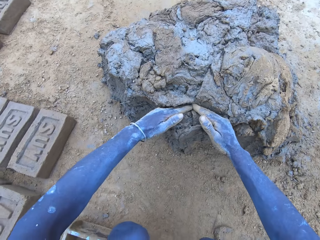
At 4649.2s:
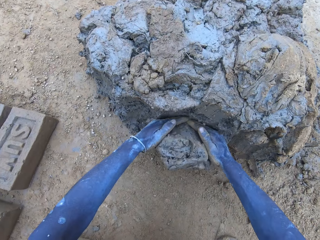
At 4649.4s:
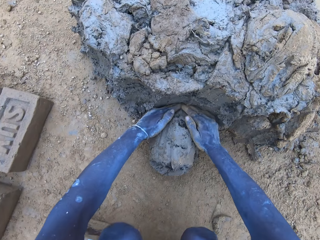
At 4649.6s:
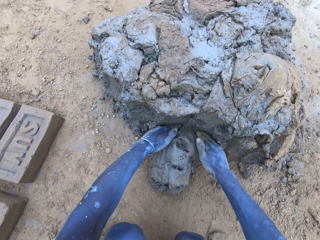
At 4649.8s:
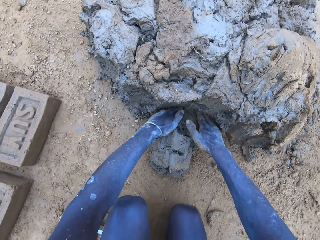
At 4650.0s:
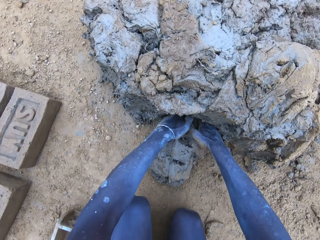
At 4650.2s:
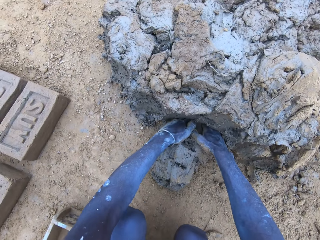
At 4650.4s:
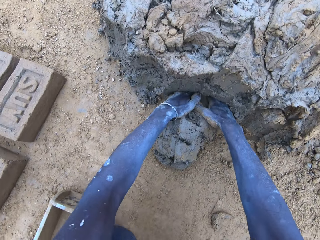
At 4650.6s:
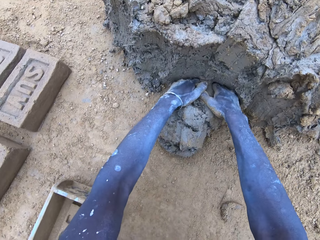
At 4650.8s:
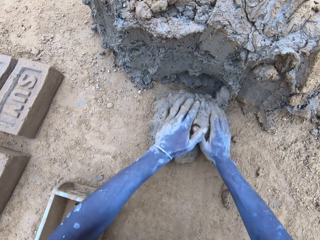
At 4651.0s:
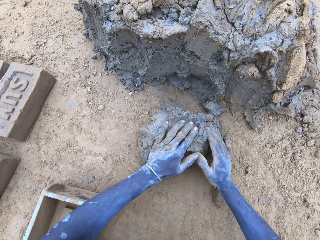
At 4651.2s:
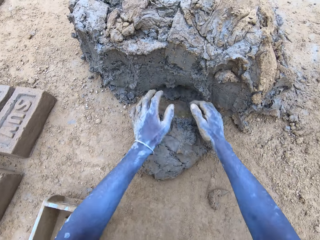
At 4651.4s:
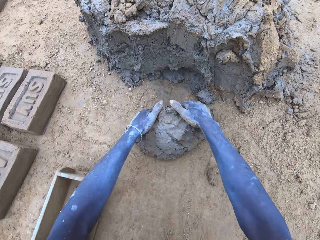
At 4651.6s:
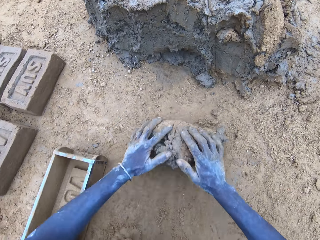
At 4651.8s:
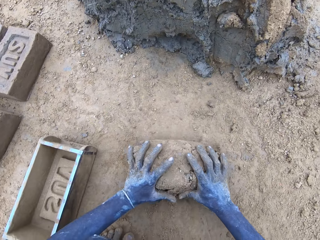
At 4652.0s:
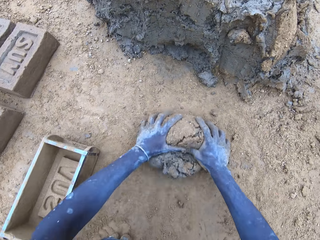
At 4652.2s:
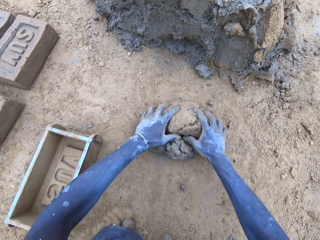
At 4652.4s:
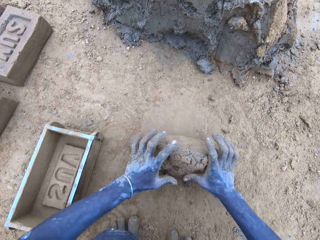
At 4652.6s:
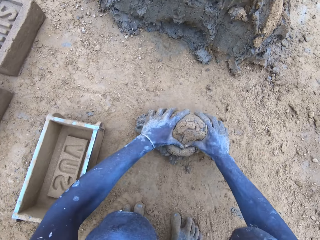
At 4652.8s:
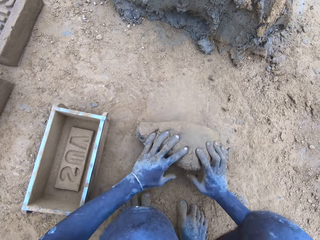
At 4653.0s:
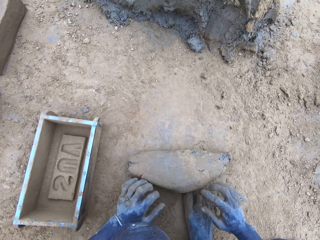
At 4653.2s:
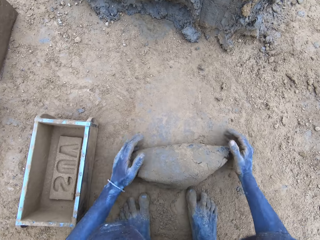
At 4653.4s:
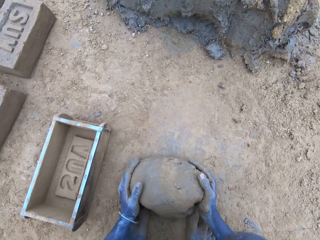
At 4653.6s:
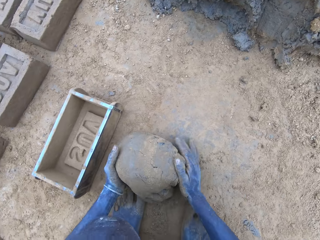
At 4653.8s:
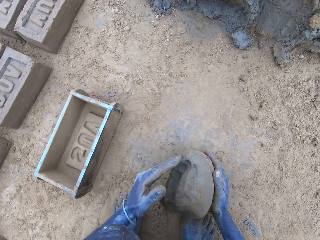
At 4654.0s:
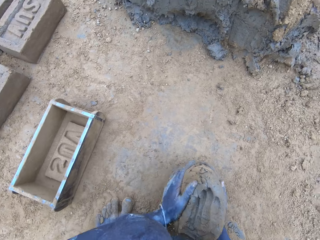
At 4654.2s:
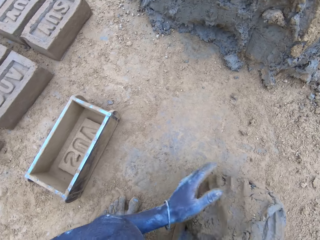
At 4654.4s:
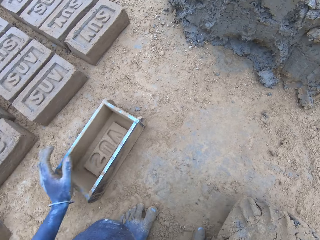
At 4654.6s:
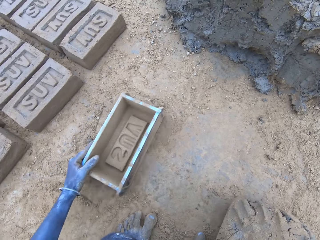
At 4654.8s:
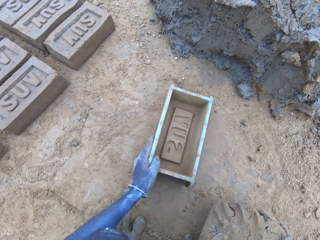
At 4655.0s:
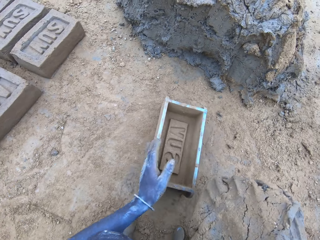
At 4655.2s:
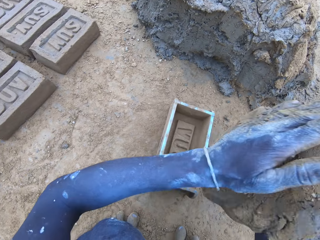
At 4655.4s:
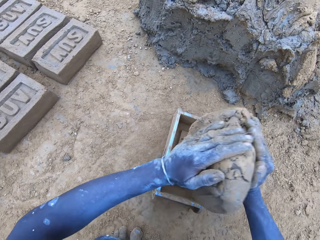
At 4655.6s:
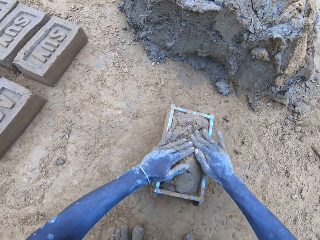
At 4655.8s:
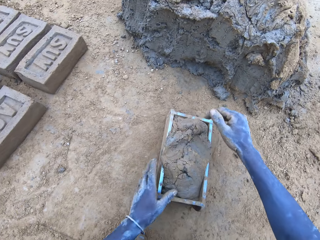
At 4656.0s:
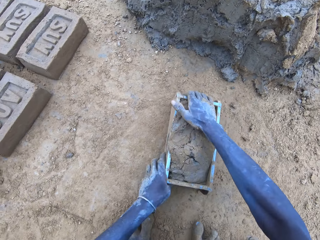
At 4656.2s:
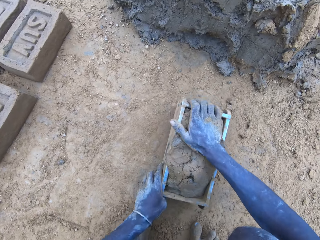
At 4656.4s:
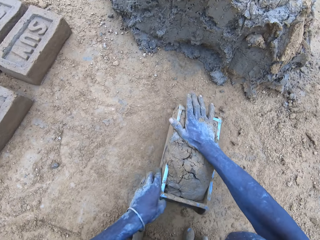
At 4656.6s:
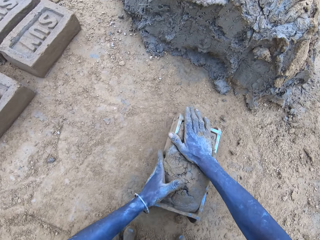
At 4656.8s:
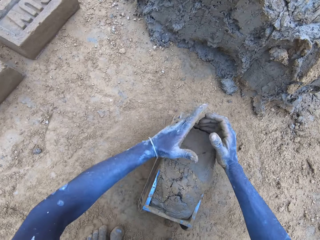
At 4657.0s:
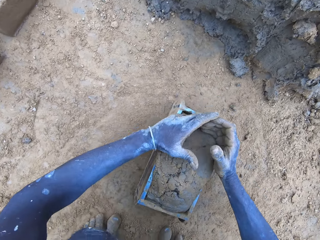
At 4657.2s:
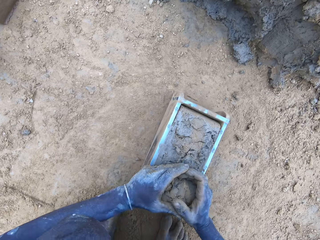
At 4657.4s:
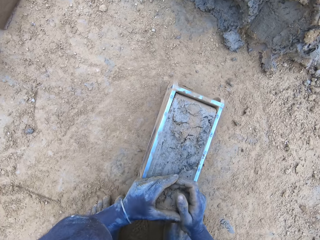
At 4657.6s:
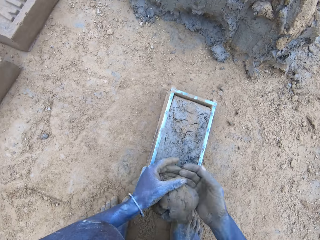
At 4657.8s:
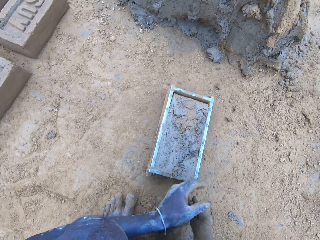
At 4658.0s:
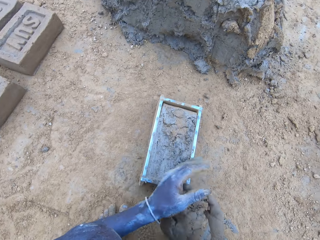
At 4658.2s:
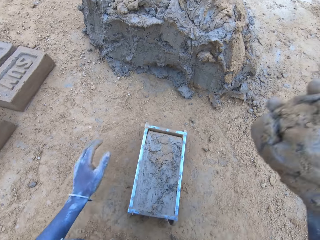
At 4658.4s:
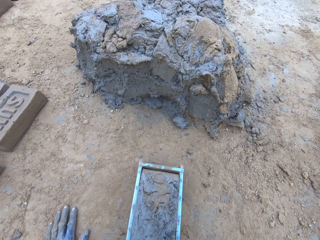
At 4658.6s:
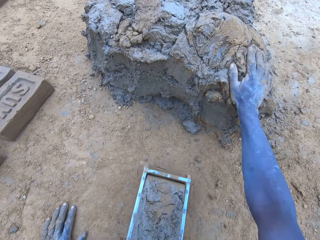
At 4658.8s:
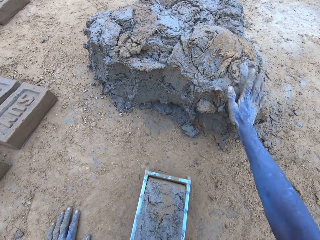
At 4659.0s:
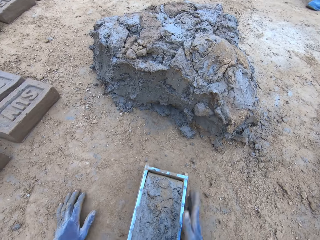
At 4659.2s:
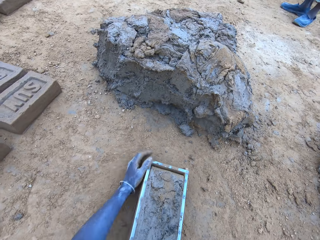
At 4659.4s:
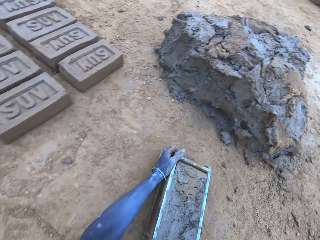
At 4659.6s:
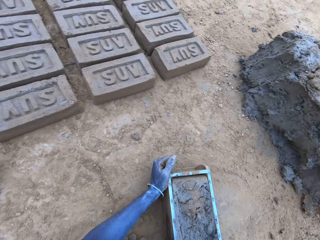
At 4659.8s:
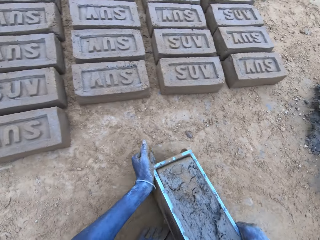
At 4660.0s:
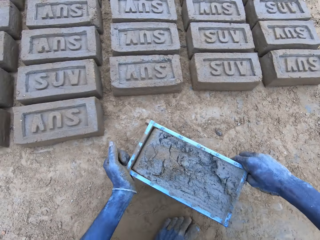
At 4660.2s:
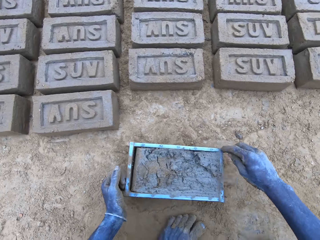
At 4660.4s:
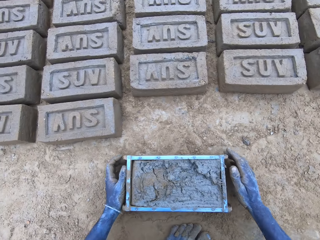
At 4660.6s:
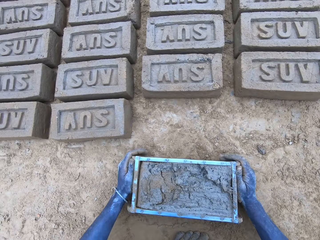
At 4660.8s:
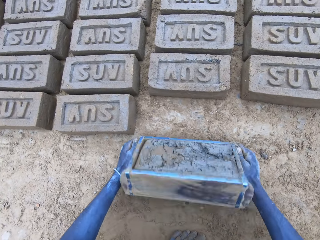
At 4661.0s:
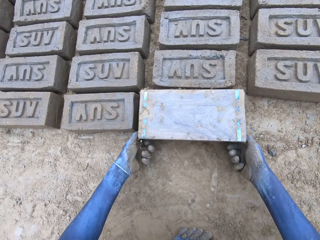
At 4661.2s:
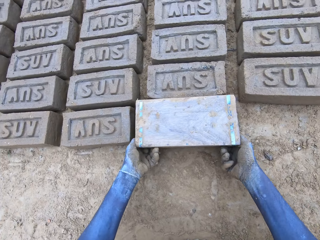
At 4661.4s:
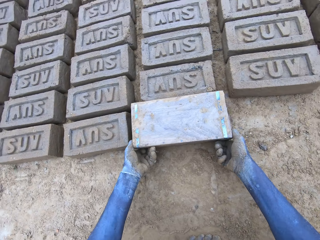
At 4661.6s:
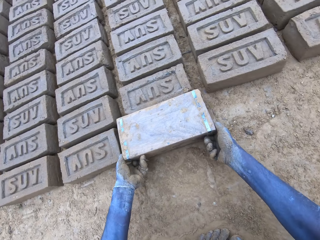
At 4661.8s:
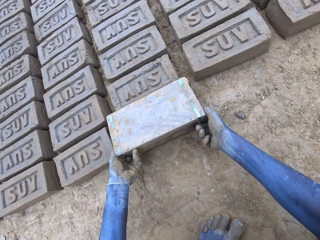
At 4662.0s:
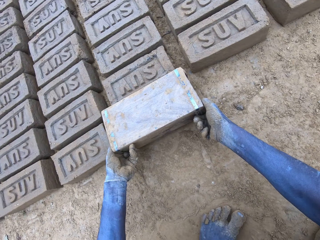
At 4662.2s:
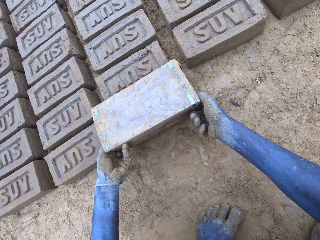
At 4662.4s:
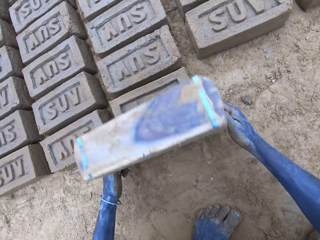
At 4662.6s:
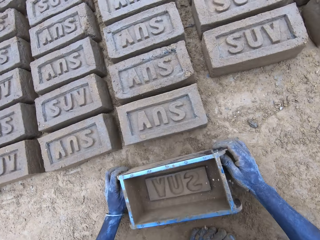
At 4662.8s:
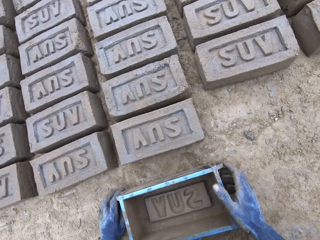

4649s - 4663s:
The camera wearer cuts the mud. They mold the mud. They drop the mud on the brick mold. They reduce the mud and drop it. They hold the brick mold. They put the brick on the ground.

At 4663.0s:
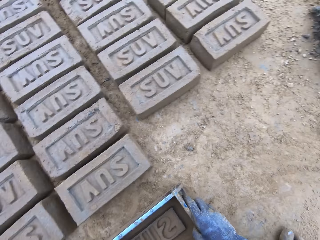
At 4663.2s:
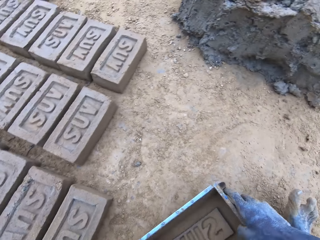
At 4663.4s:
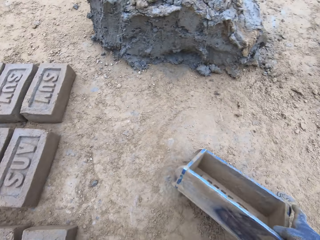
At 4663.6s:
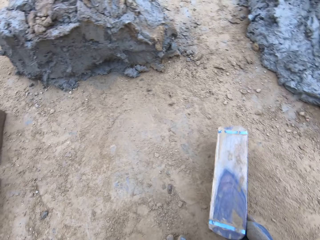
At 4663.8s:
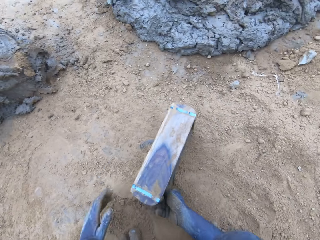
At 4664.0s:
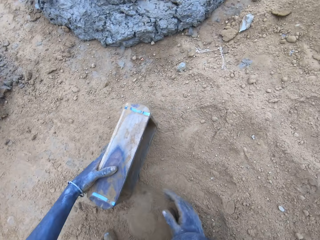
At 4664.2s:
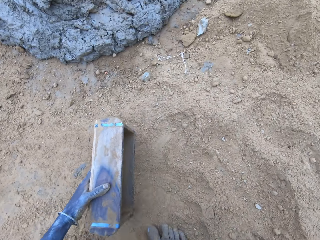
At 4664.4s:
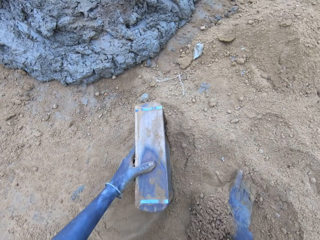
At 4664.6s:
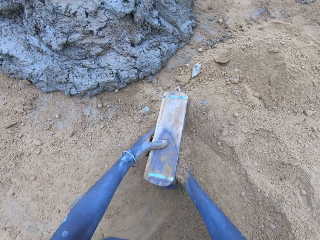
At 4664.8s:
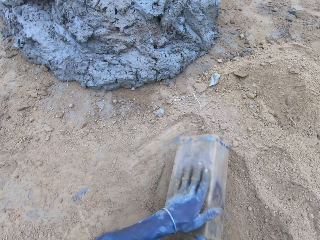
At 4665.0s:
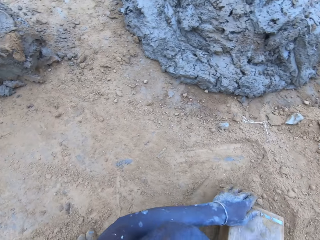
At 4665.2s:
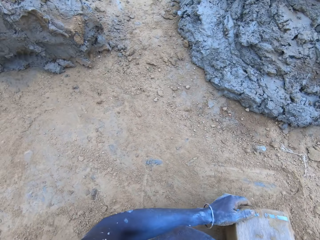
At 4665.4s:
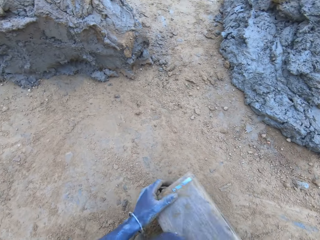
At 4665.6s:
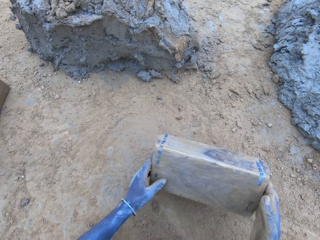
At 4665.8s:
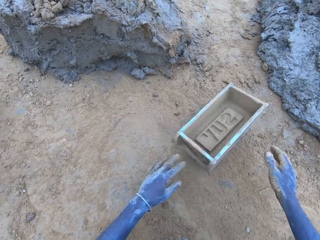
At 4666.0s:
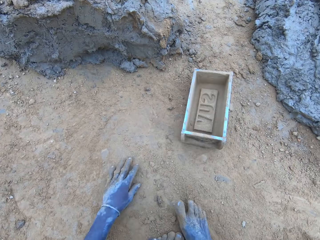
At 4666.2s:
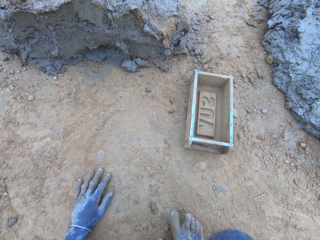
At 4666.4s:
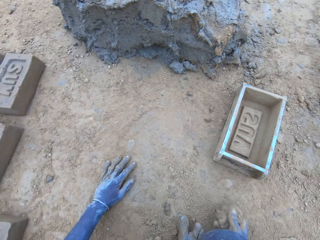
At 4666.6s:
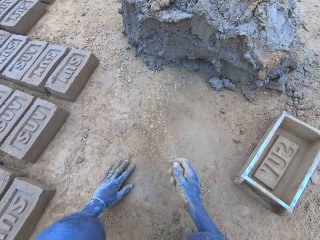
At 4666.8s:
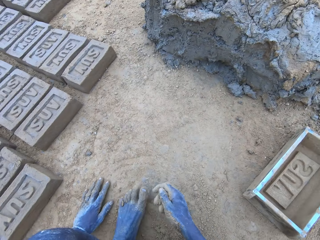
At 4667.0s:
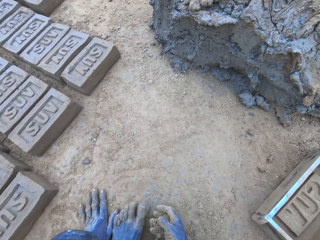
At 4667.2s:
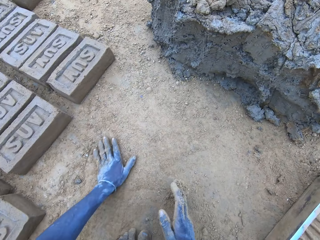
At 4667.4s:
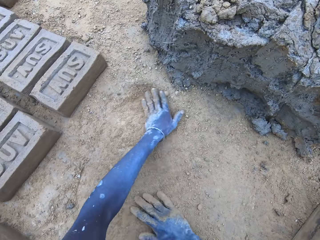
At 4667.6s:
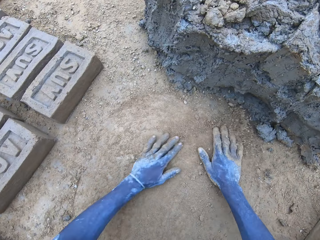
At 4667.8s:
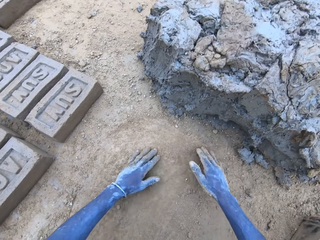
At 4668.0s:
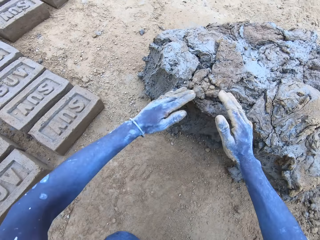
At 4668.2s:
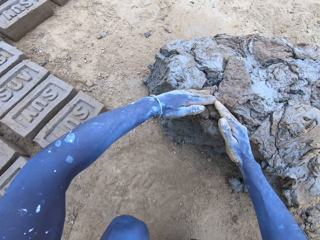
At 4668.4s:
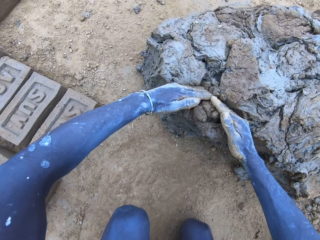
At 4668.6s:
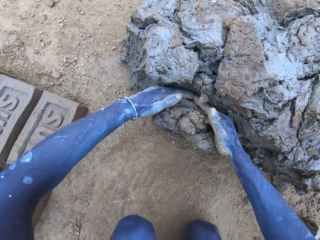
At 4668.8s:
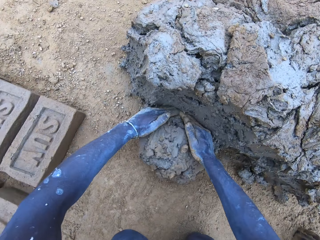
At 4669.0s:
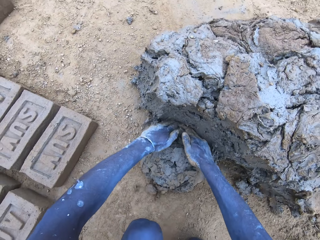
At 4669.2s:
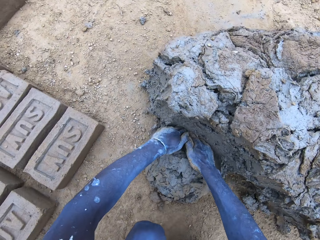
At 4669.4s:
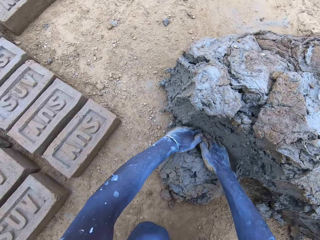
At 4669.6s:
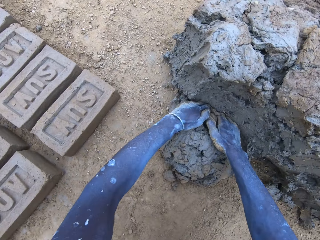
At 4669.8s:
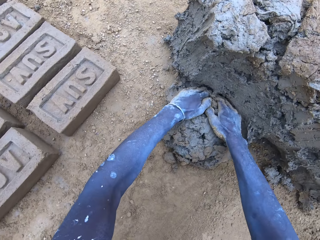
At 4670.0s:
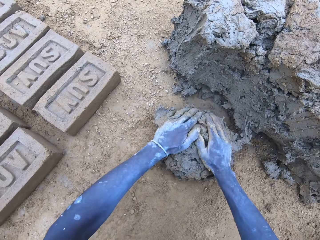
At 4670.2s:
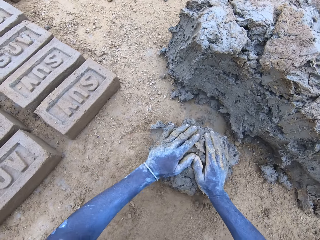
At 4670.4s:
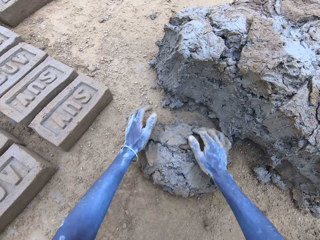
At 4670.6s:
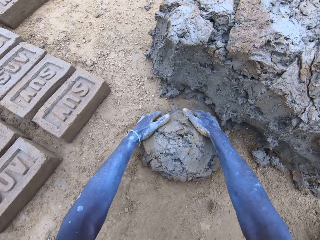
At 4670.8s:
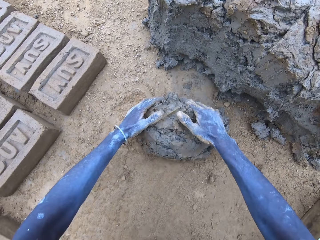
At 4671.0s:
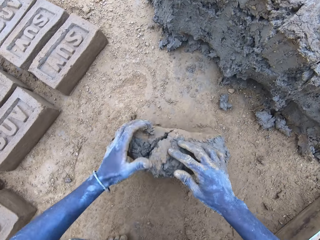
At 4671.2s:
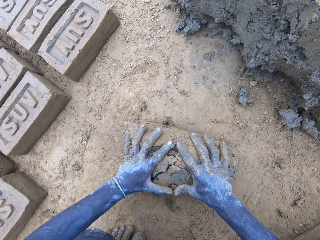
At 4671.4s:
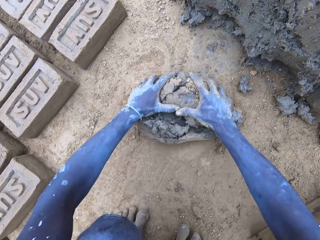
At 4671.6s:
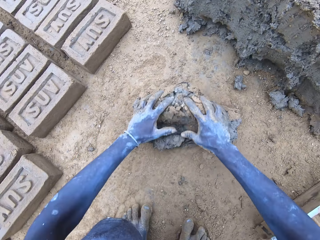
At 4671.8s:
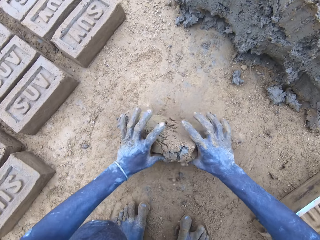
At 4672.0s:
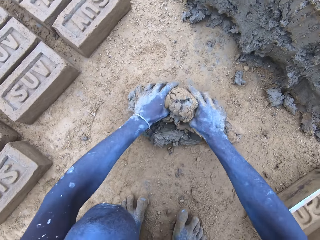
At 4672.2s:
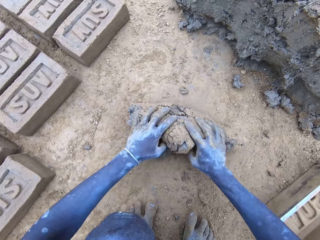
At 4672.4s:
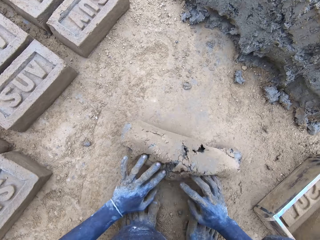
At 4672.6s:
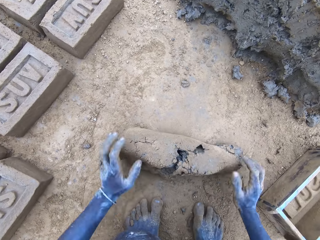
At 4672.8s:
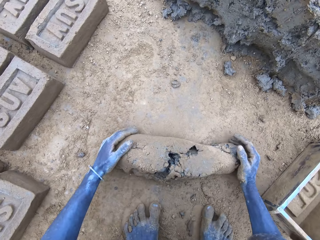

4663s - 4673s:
The camera wearer puts soil on the brick mold. They cut the mud. They mold the mud.
